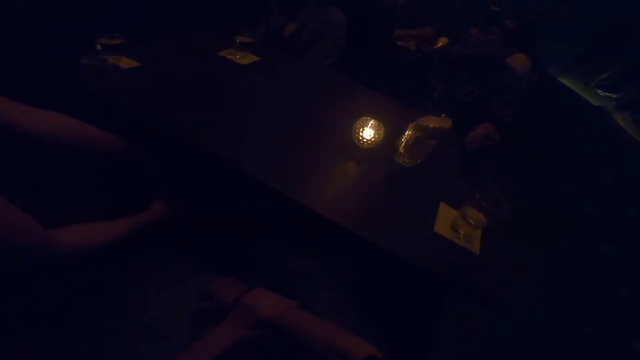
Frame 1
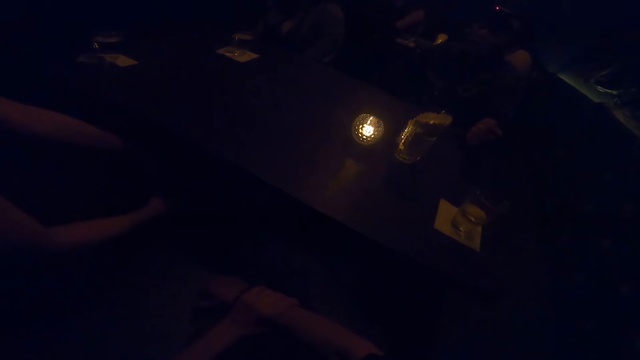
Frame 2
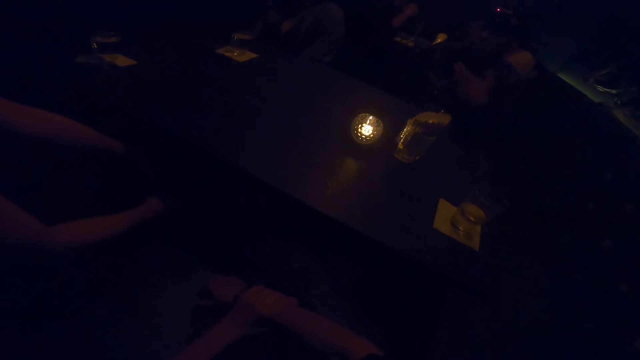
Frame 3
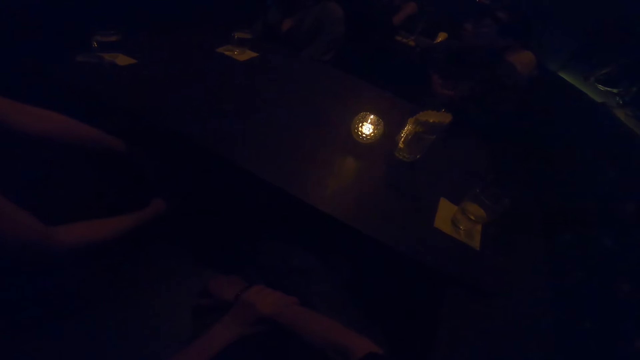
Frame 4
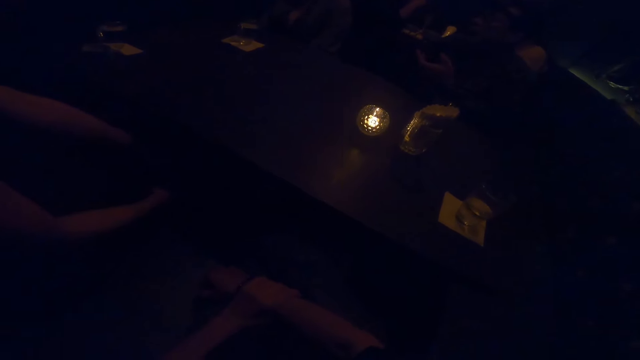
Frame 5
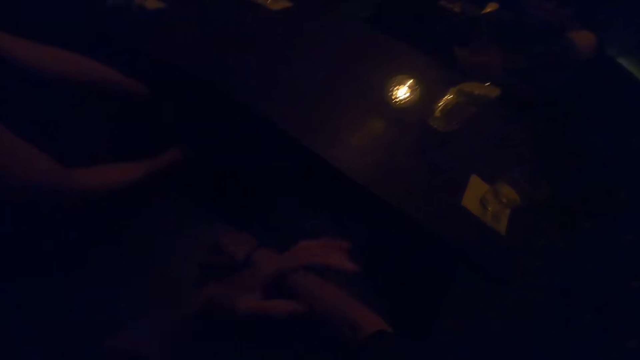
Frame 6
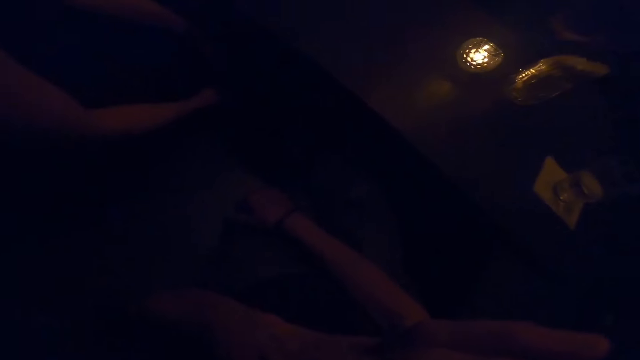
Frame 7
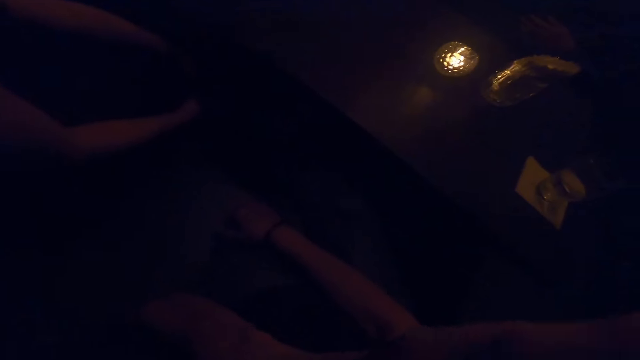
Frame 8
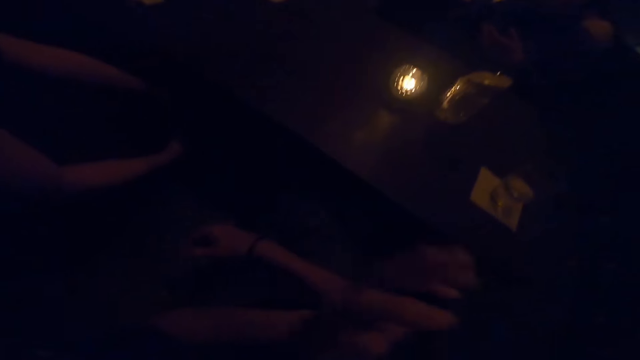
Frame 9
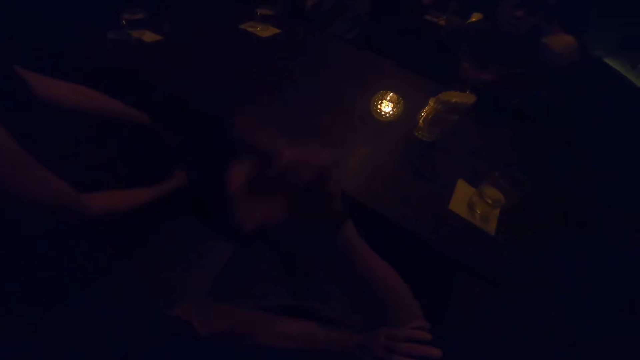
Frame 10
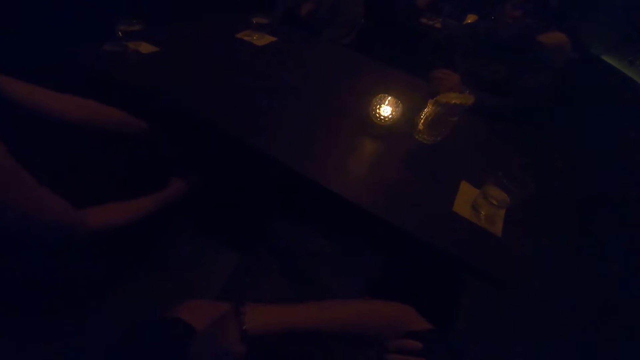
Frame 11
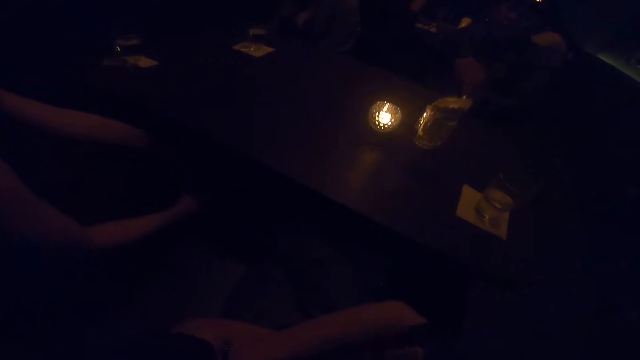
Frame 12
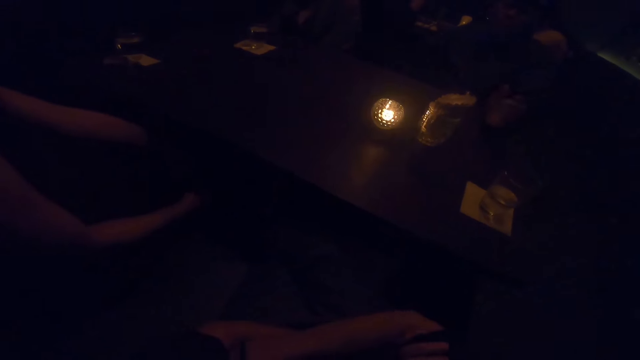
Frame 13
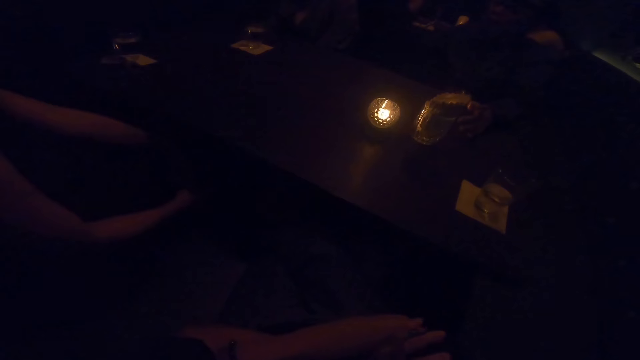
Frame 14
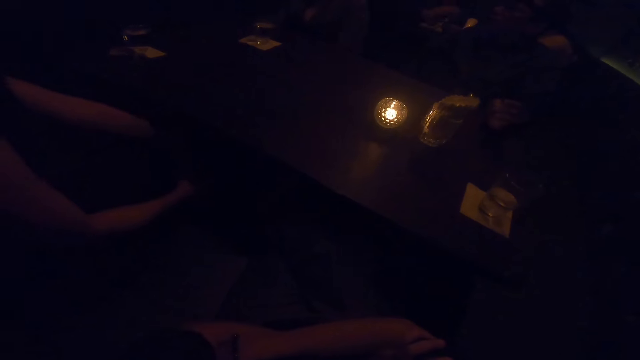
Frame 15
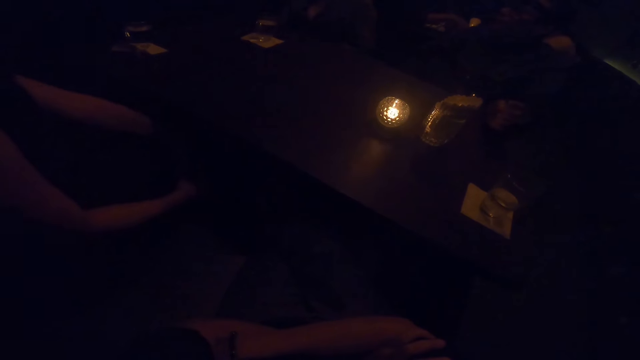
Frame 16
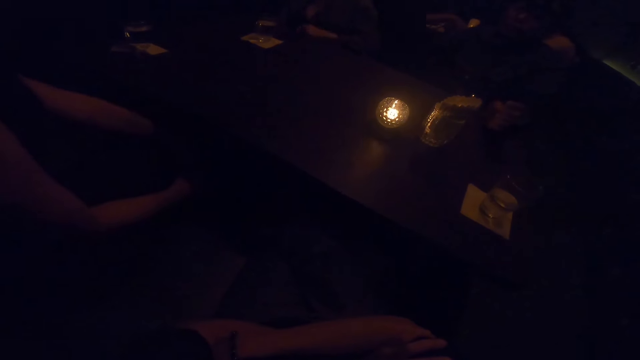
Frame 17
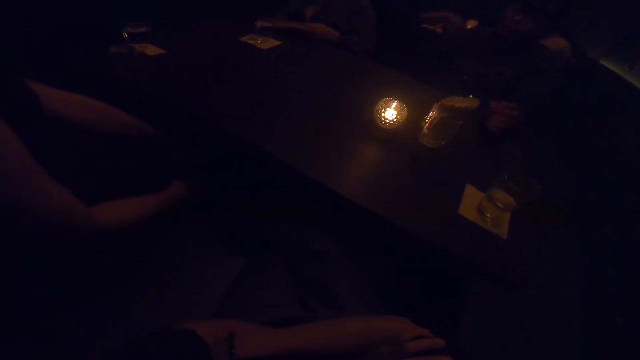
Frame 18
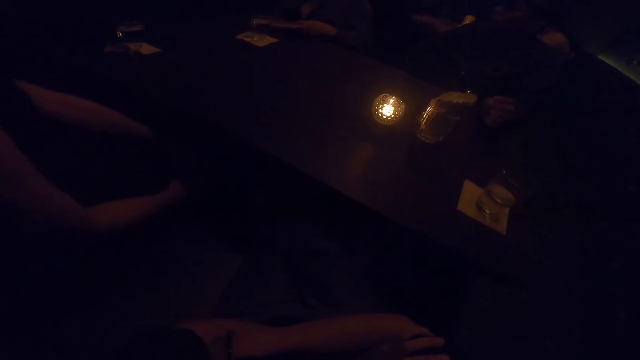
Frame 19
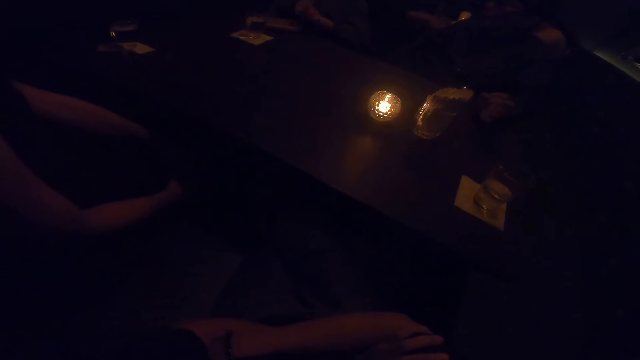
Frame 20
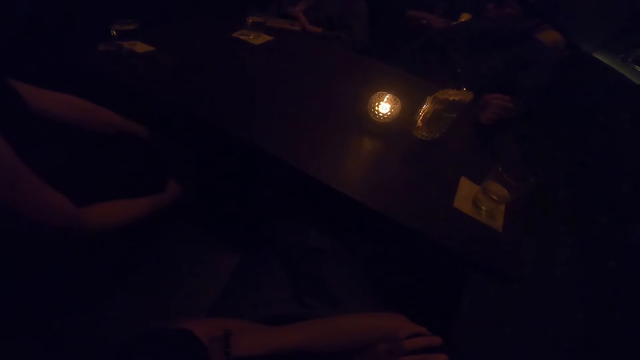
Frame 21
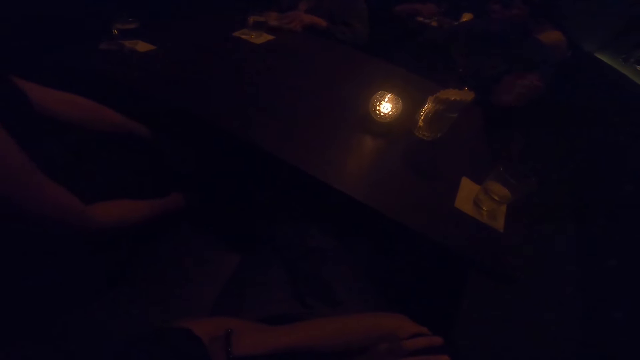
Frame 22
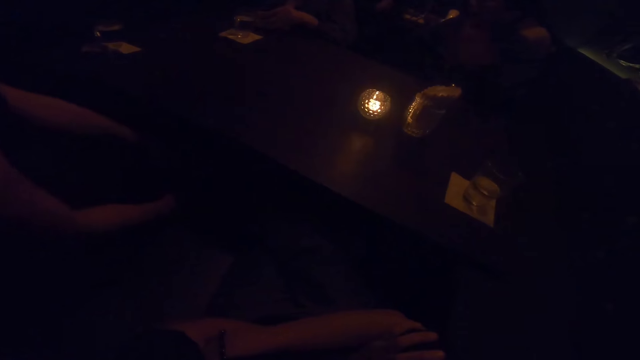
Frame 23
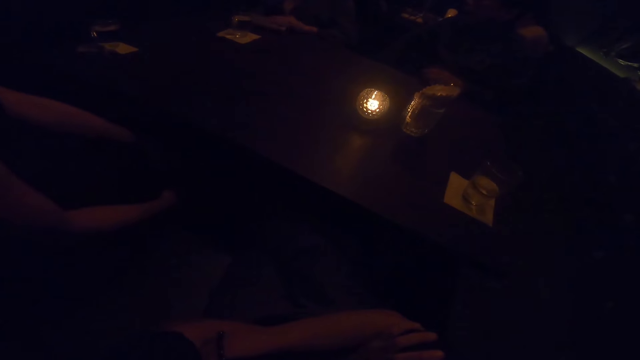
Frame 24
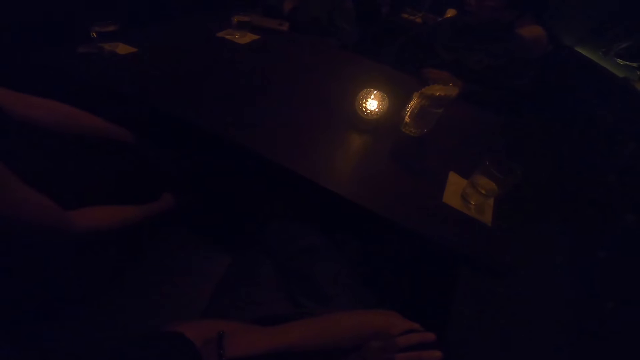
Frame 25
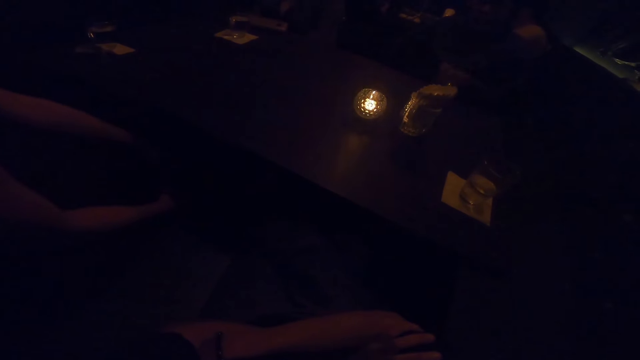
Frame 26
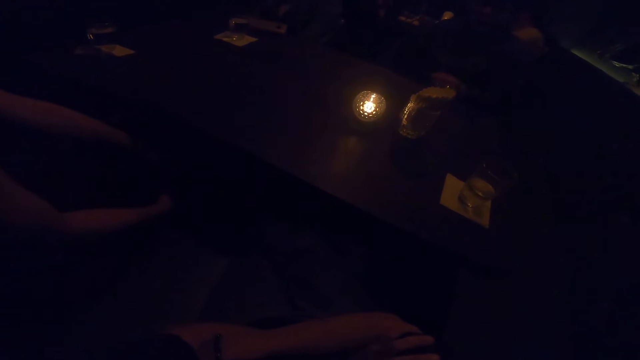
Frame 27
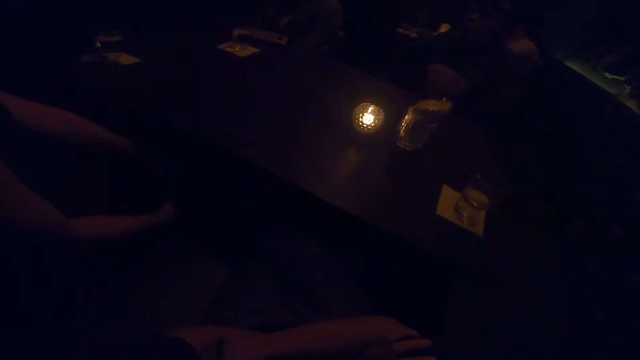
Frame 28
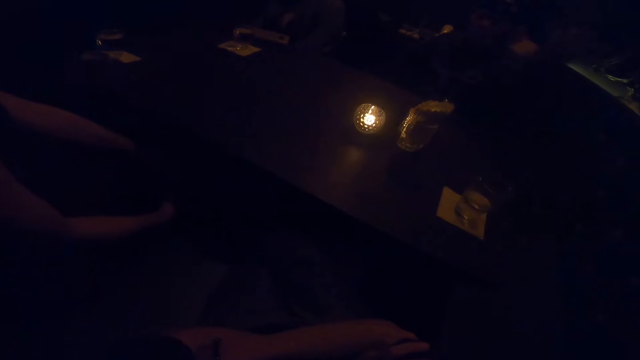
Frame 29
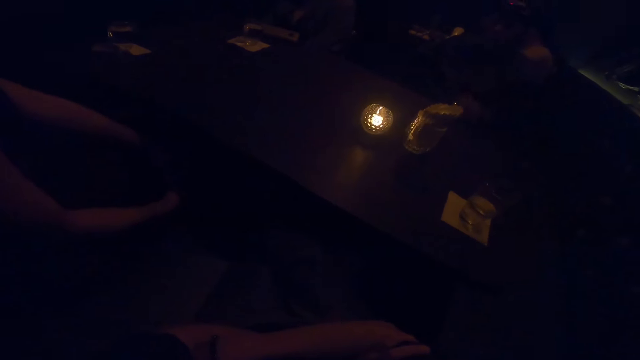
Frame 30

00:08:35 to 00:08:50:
The camera wearer touches her face with her left hand. She gesticulates with her right hand, lifts a hand in the air, and folds her hands. A person touches a glass on the table. Another person touches a phone on the table. The first person sways a hand in the air.

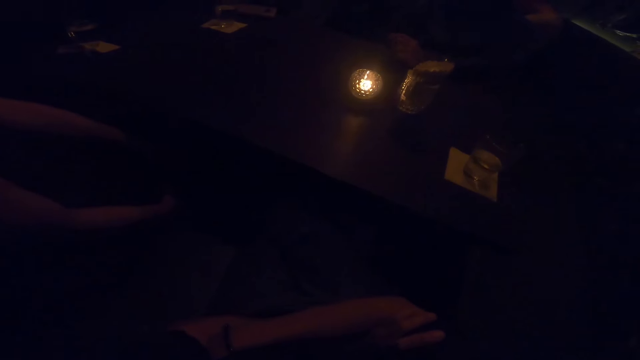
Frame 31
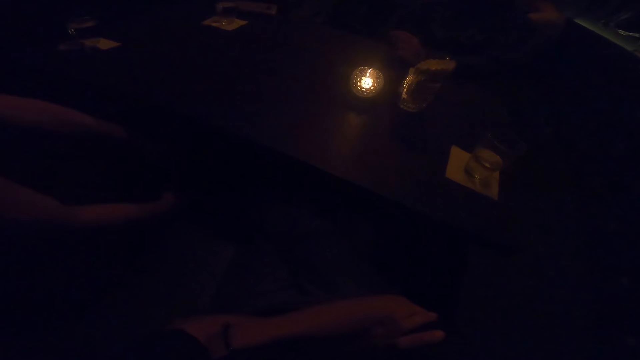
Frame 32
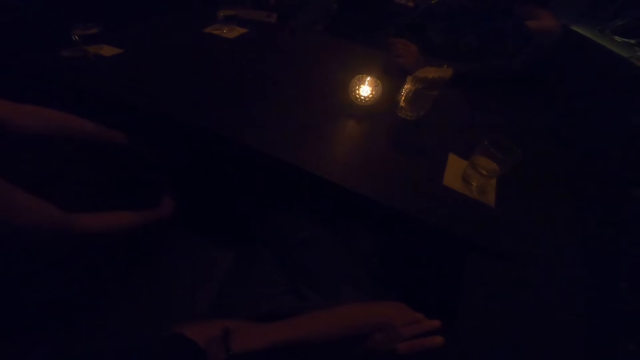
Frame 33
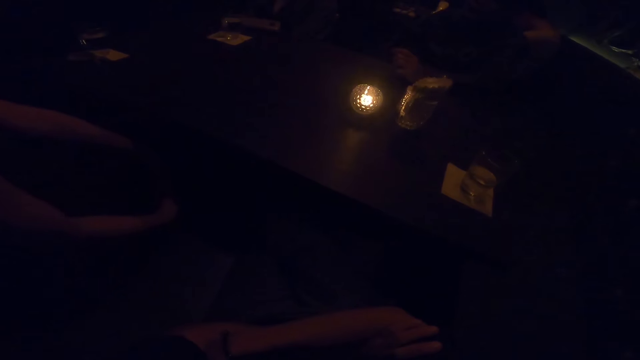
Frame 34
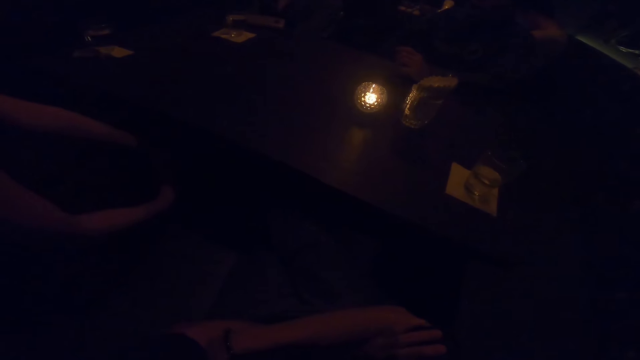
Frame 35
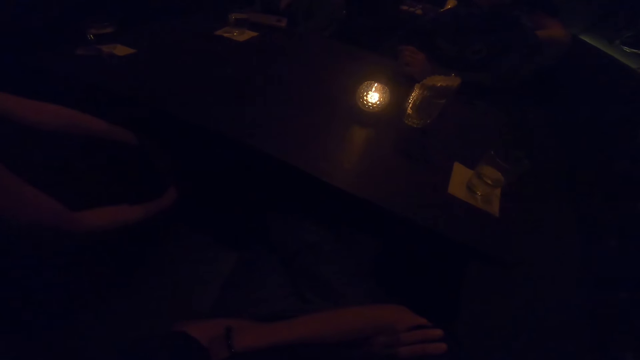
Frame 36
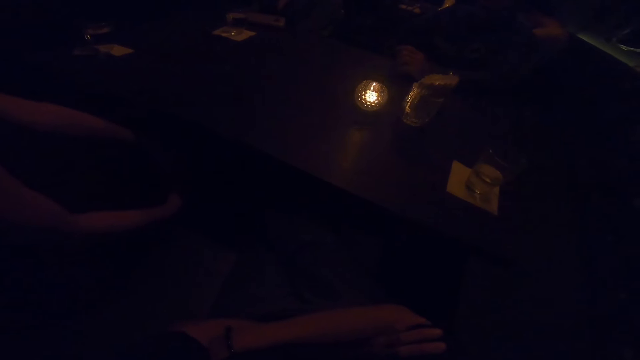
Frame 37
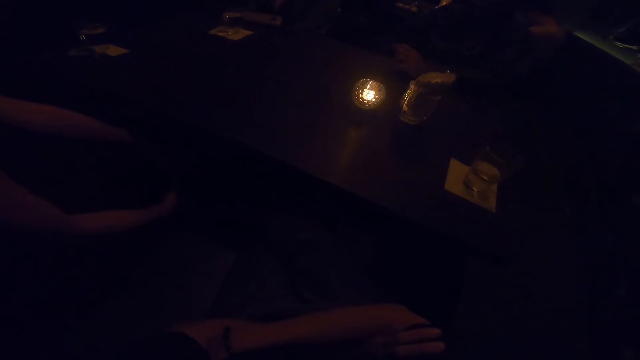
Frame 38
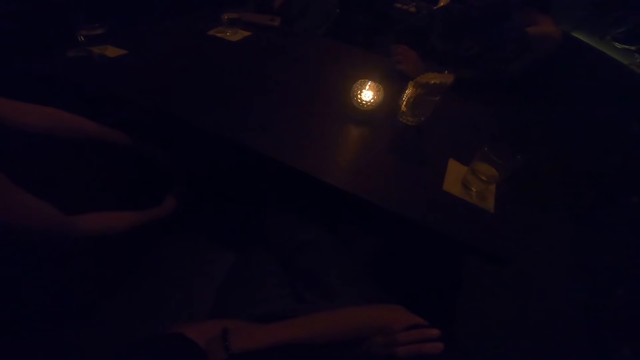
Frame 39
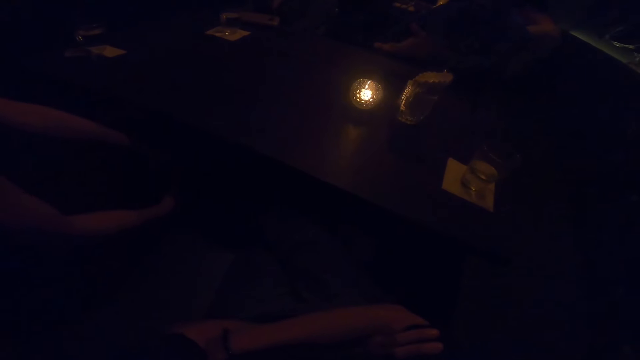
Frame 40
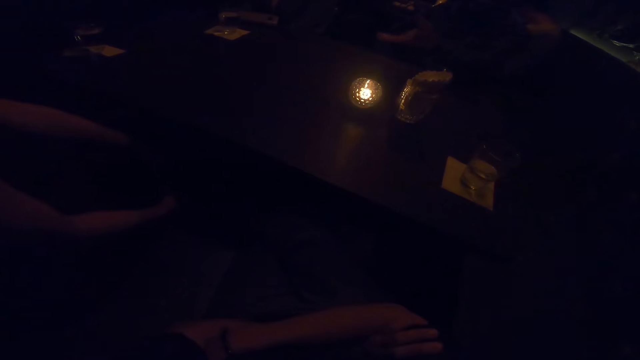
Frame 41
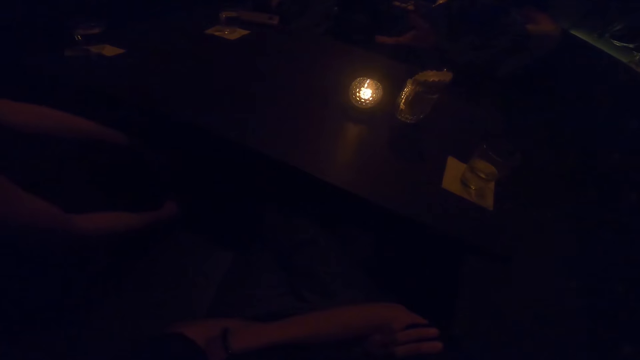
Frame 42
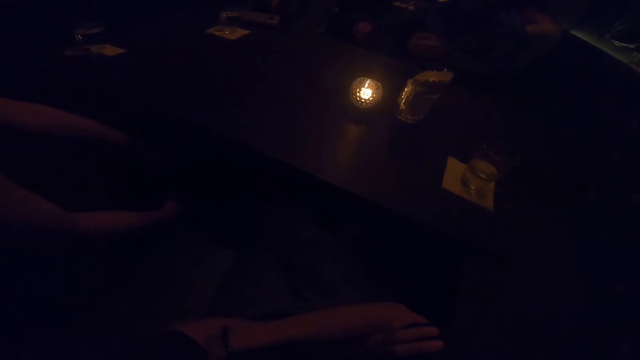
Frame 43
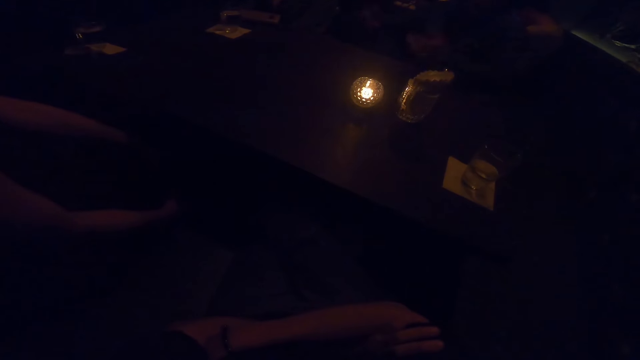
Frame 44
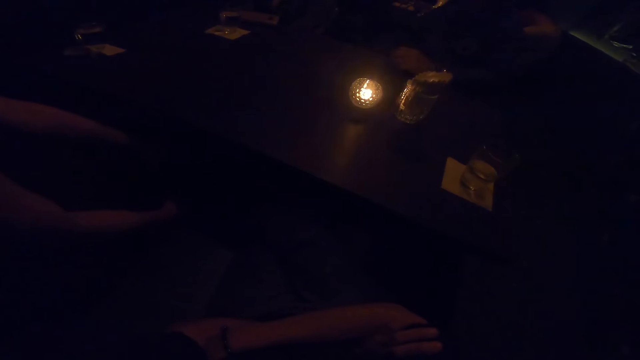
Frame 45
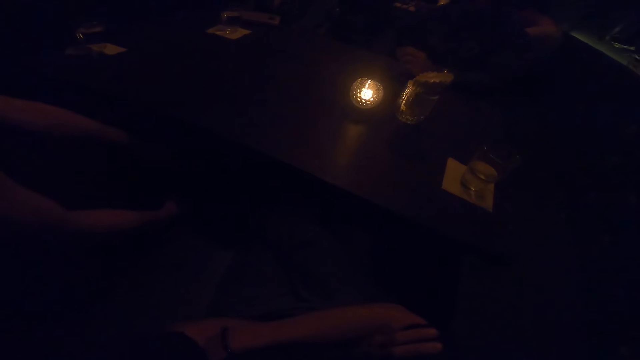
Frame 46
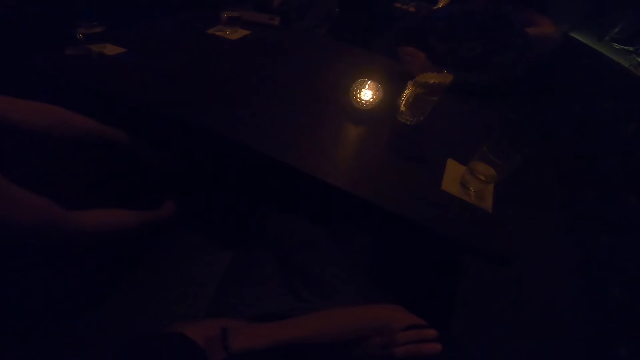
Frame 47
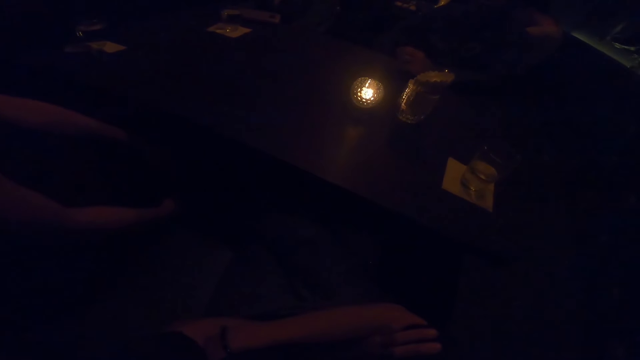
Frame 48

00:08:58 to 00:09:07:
A person puts a hand on a table. The person sways a hand in the air and puts a hand on the table.
